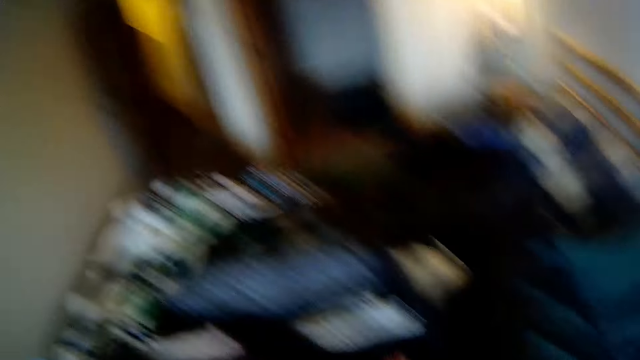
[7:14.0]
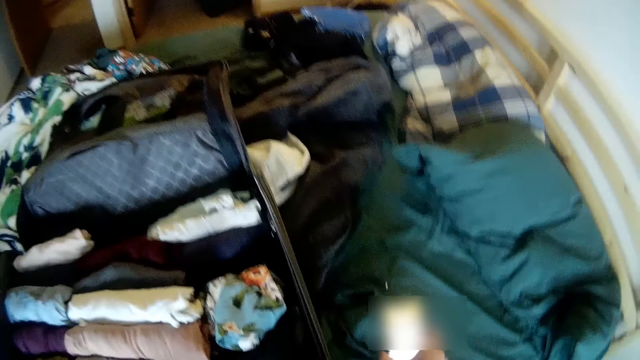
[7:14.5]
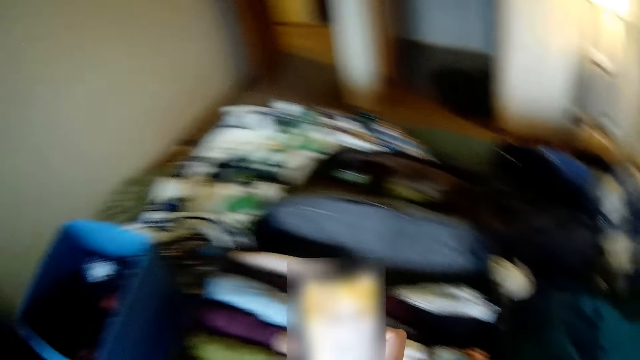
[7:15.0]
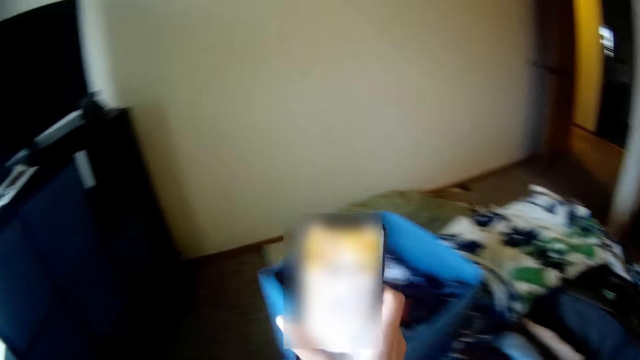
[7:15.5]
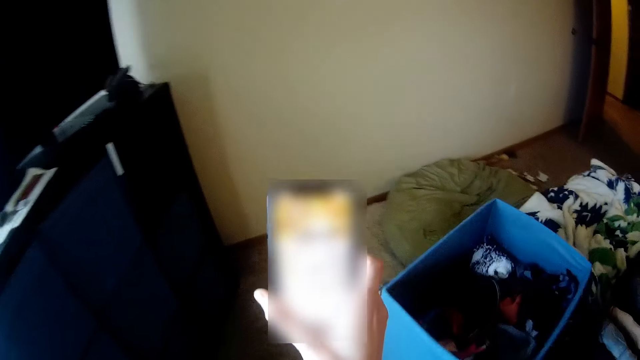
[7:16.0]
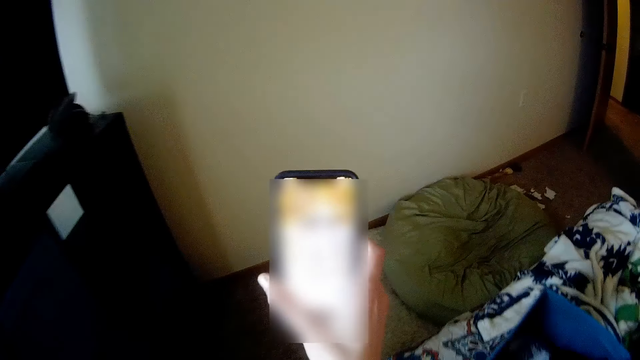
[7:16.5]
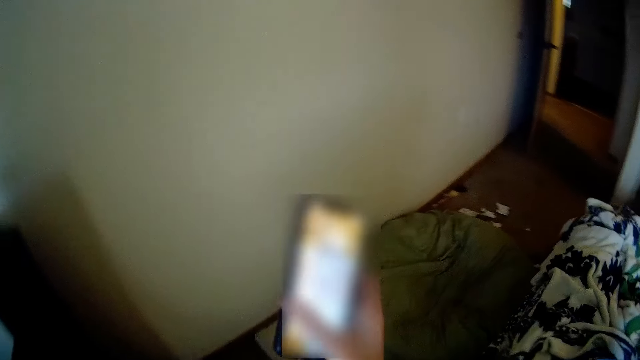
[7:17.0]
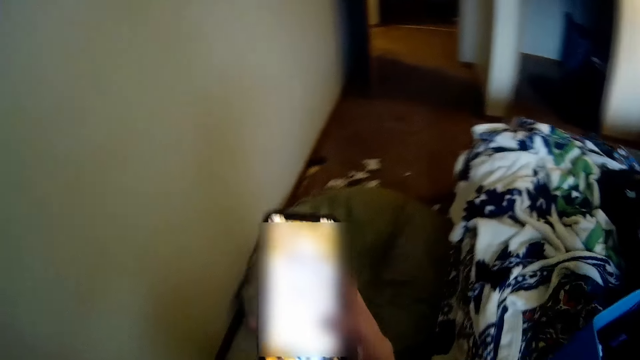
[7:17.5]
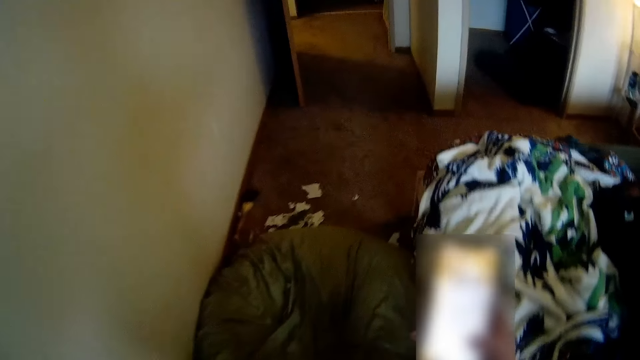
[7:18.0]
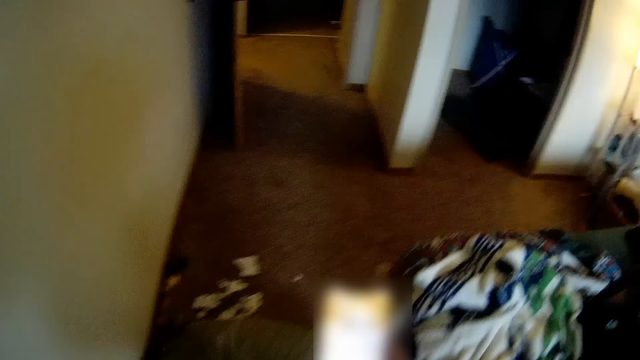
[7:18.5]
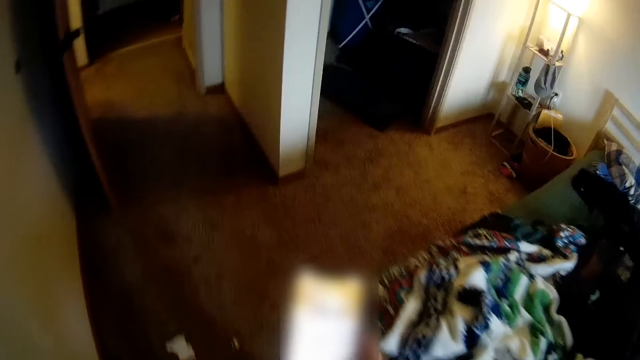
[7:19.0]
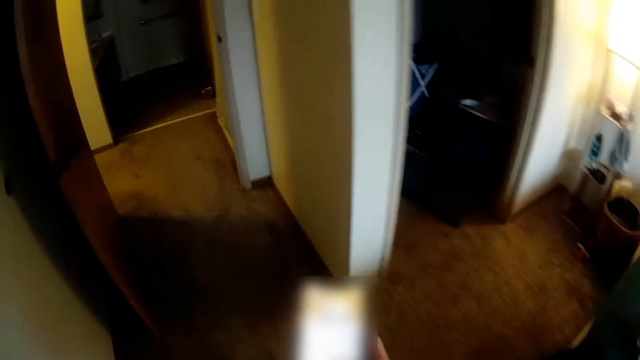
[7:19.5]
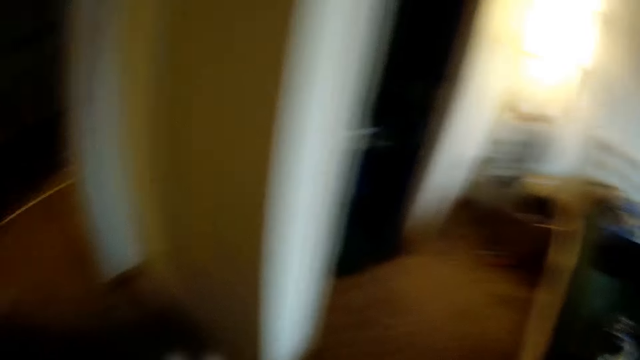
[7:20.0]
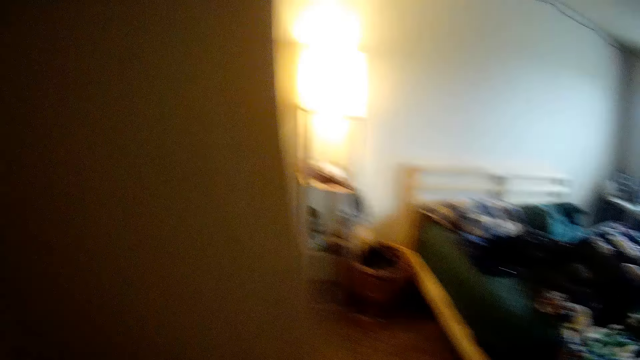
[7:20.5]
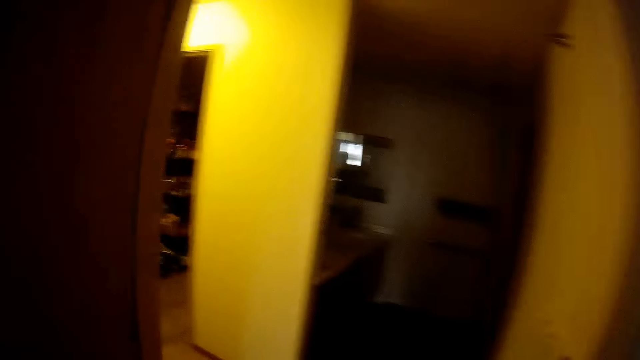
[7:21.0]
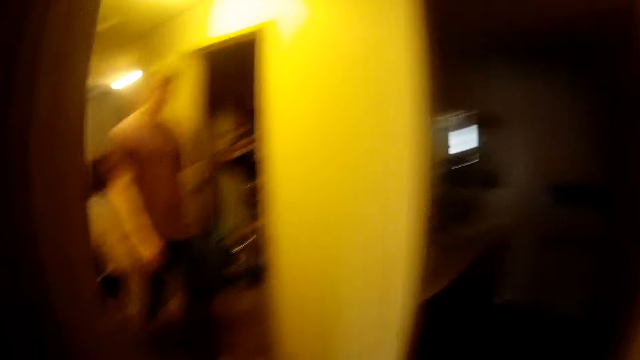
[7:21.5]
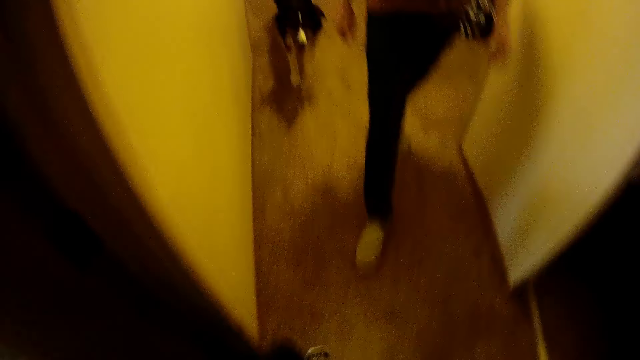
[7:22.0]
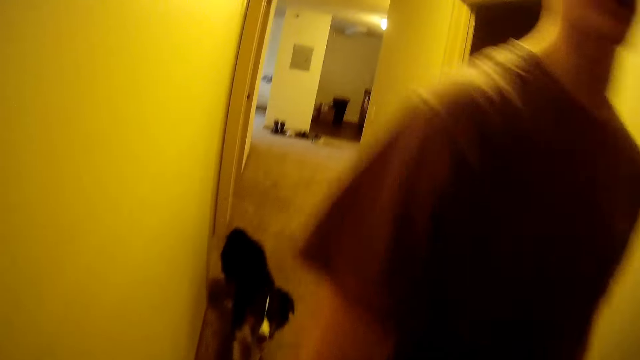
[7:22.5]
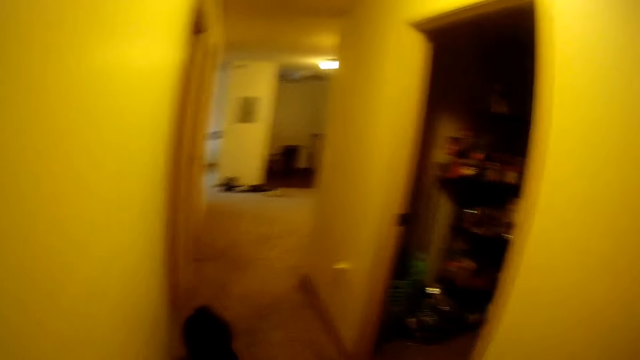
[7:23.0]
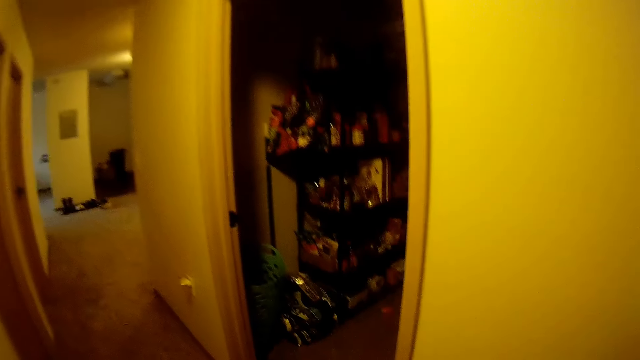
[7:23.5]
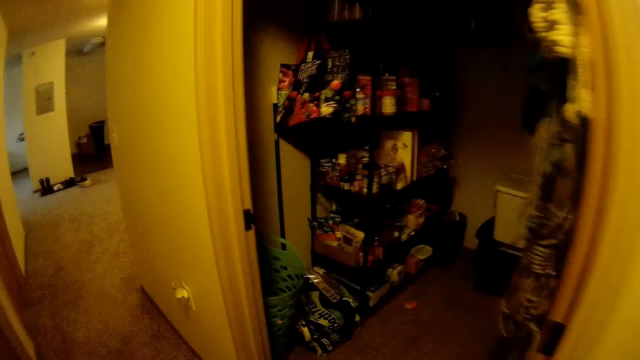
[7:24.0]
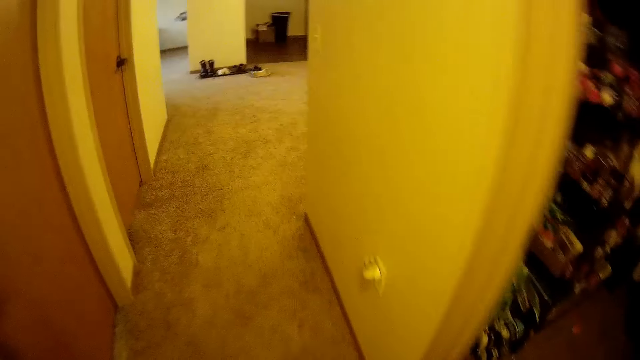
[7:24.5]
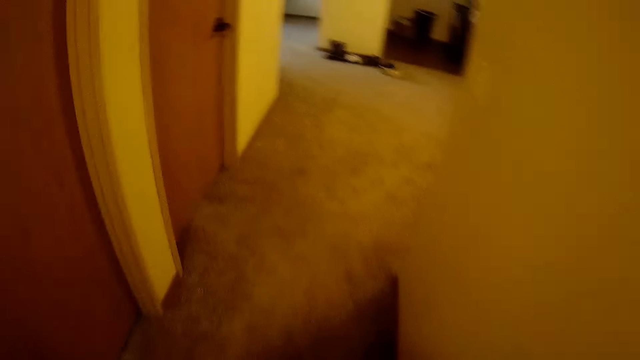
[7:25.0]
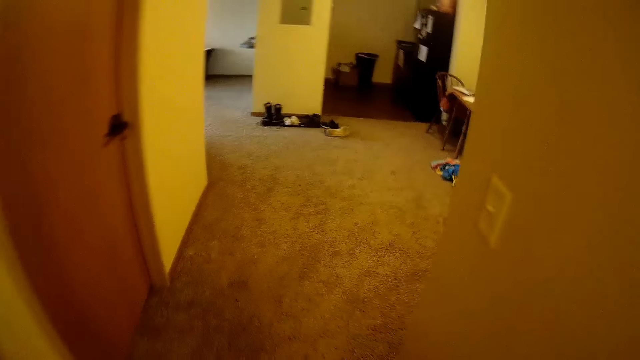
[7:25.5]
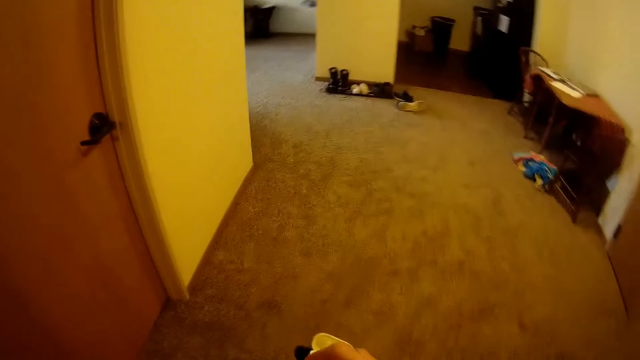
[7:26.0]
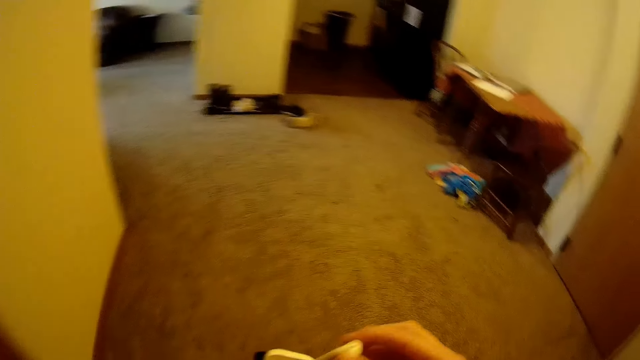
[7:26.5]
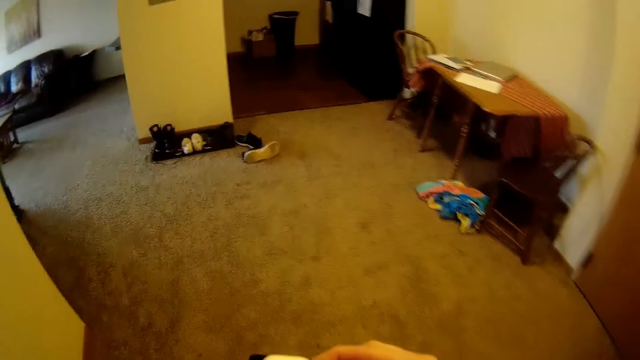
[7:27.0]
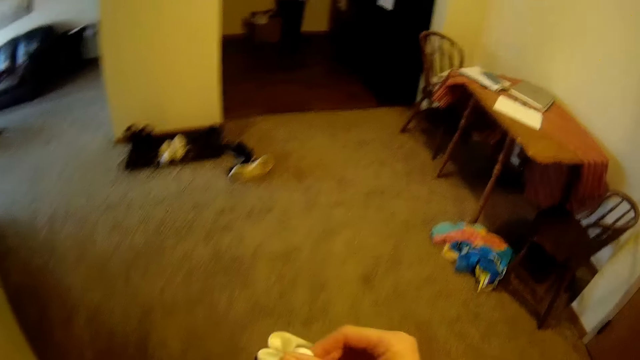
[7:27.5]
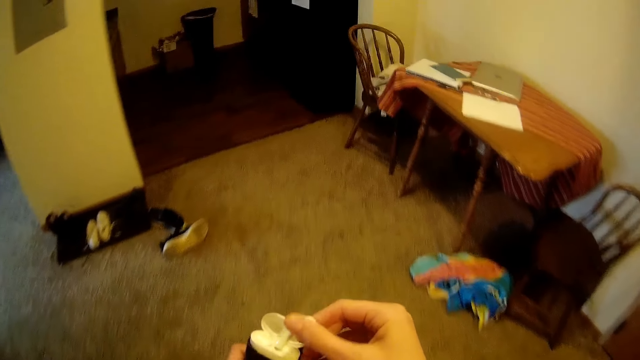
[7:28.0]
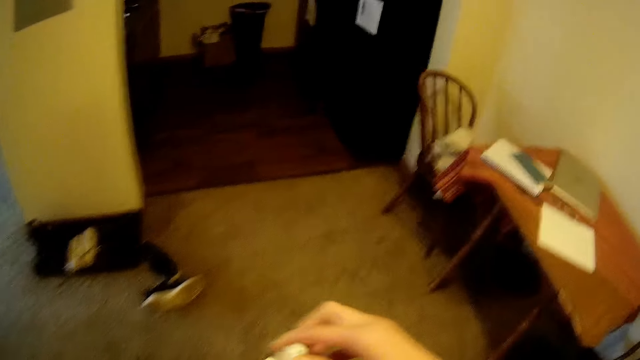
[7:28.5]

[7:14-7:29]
The camera wearer picks up the phone from the bed with her right hand. She looks at the phone and operates the phone. She walks out of the bedroom. She walks towards the door. She walks out of the room. She walks along the corridor.

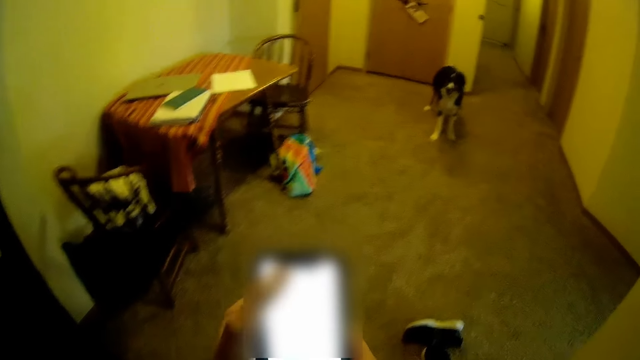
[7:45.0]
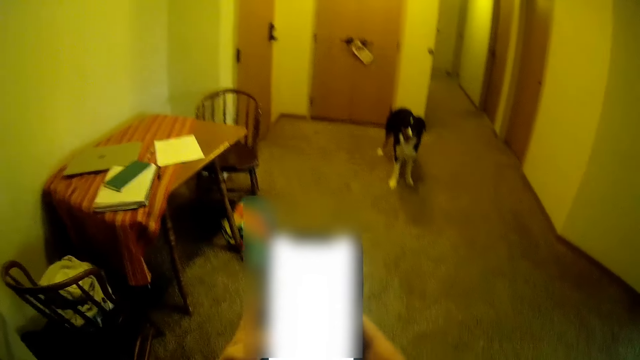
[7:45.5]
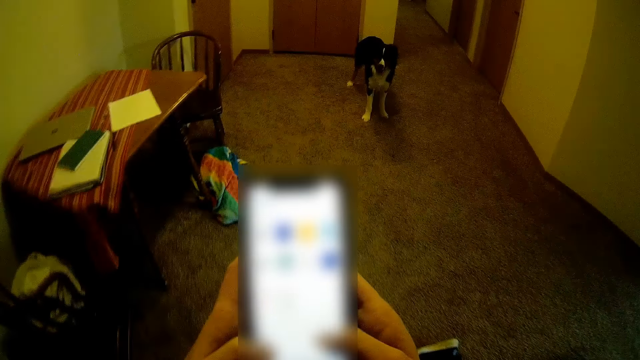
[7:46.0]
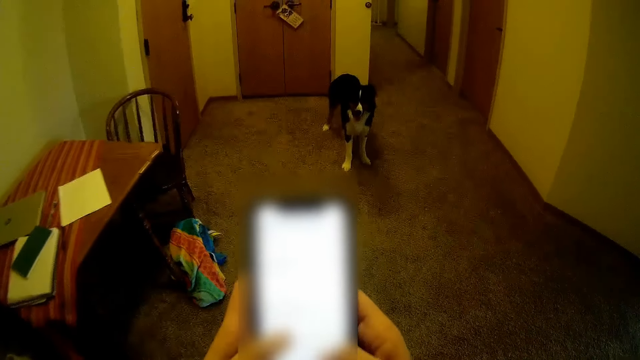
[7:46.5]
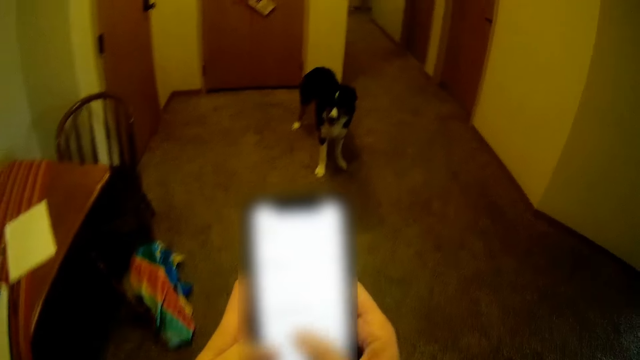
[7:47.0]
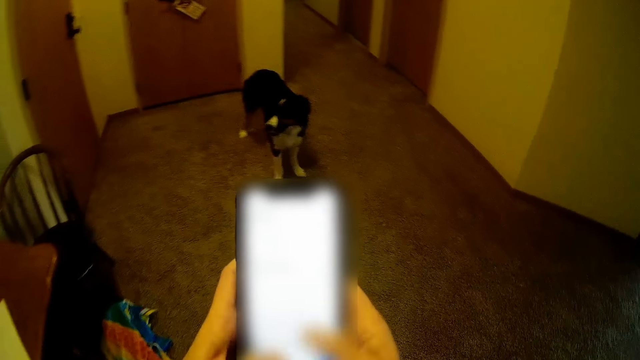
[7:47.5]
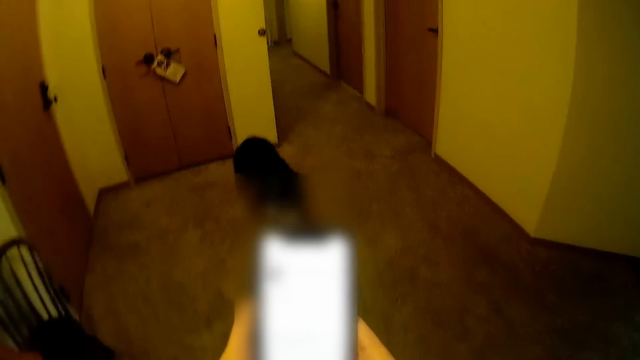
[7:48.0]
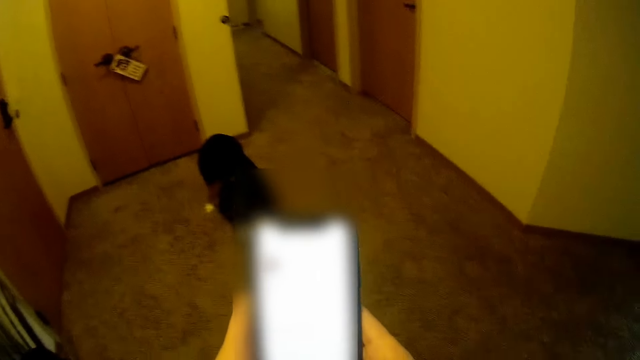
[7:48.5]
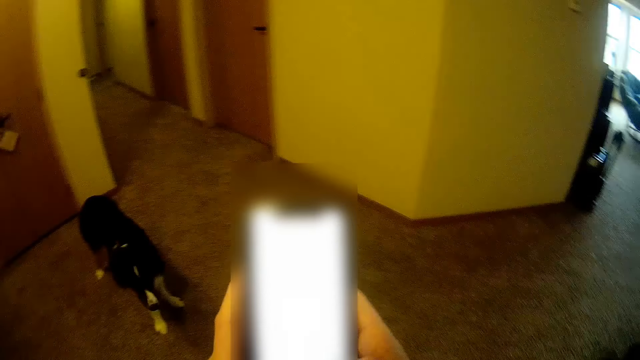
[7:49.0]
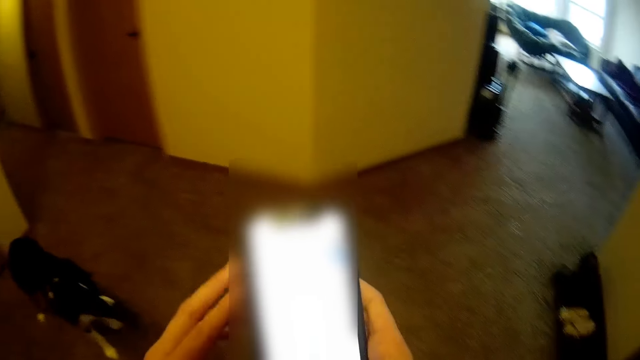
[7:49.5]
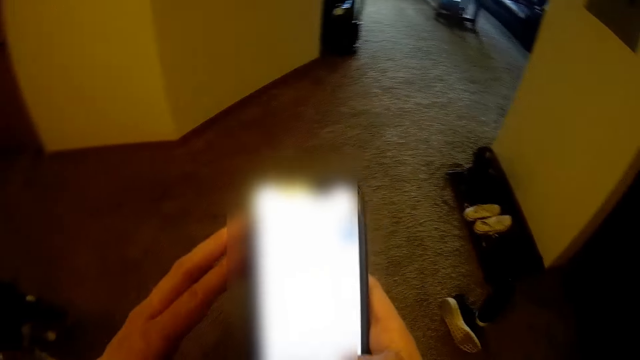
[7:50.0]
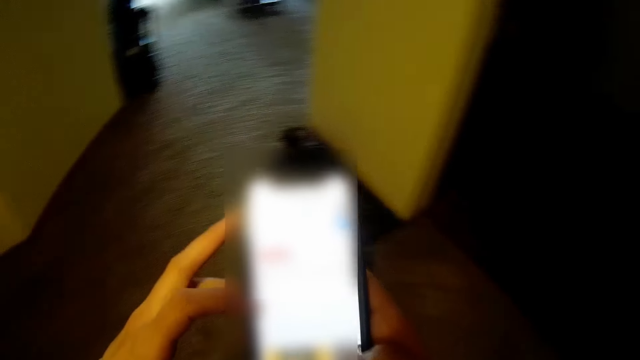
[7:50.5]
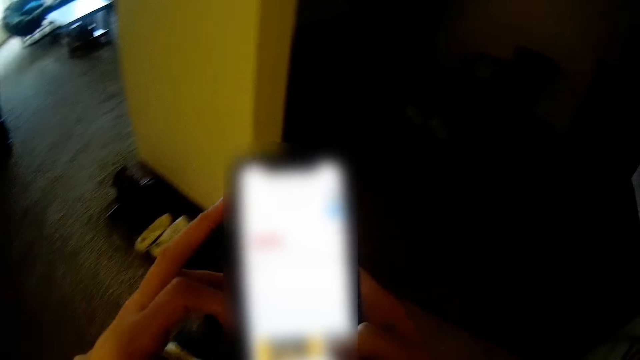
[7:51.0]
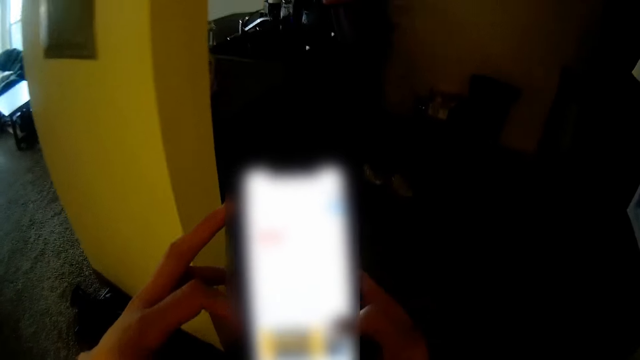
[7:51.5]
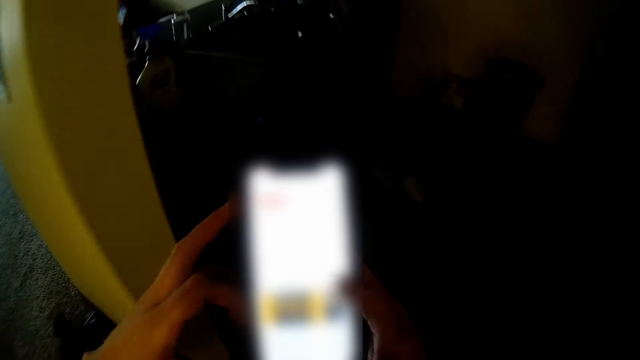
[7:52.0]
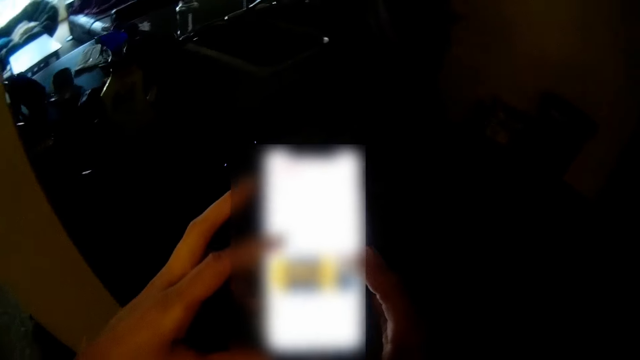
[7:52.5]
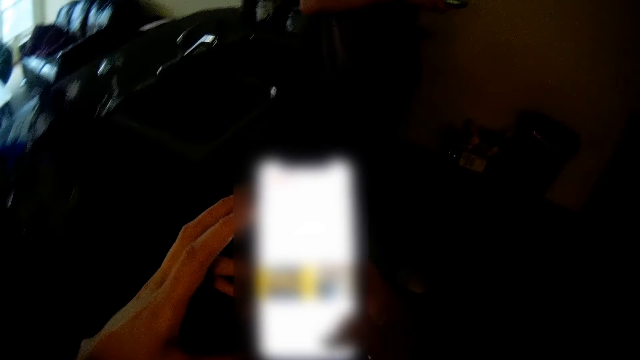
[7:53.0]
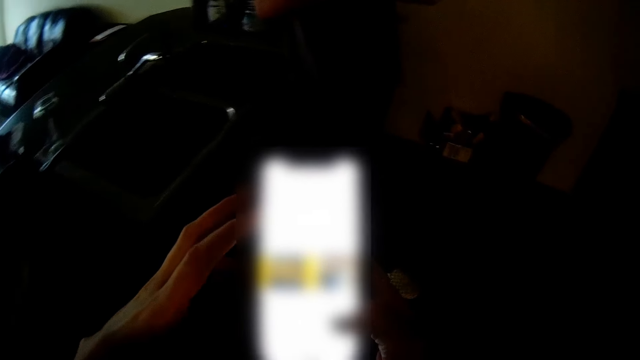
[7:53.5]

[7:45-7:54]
The camera wearer steps out of the kitchen onto a dining area towards a dog. They dial the phone. They walk into the kitchen.
